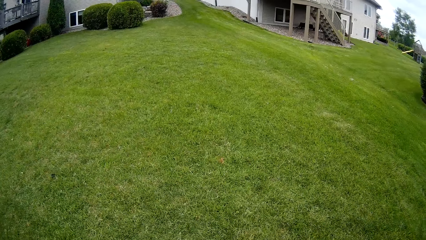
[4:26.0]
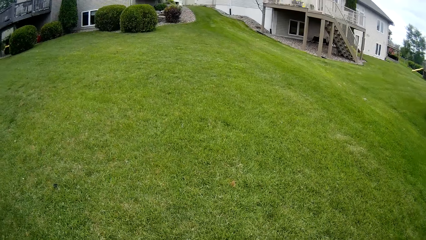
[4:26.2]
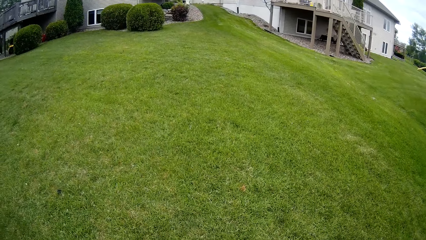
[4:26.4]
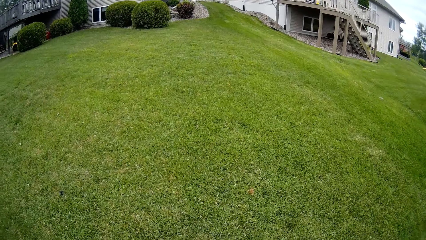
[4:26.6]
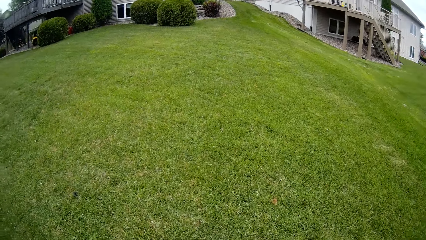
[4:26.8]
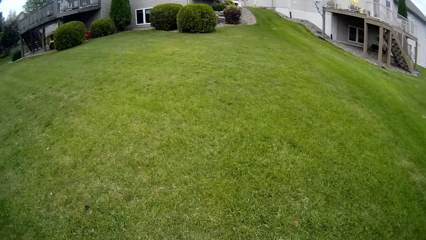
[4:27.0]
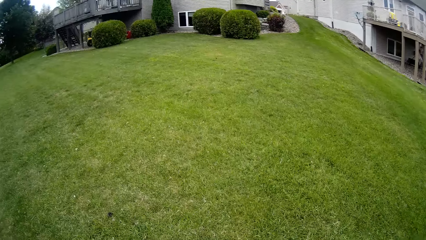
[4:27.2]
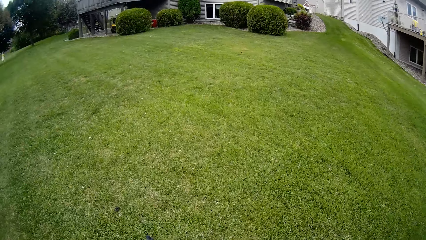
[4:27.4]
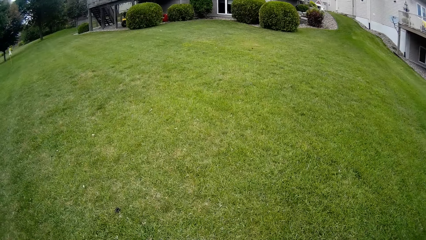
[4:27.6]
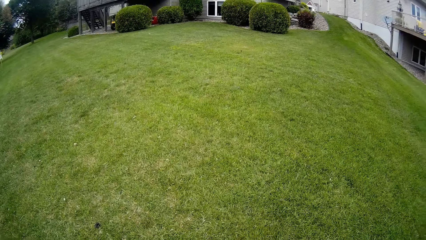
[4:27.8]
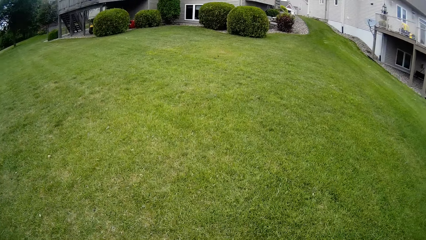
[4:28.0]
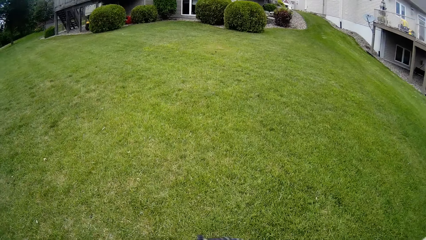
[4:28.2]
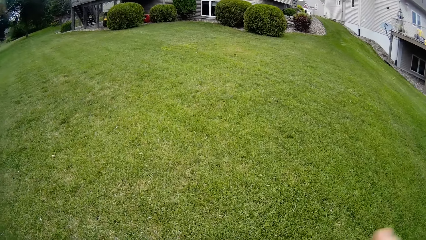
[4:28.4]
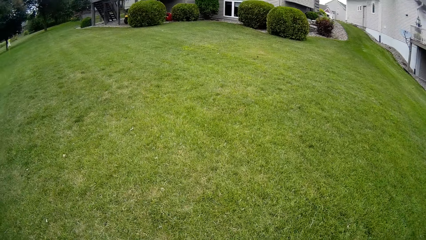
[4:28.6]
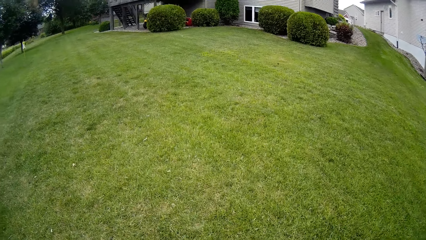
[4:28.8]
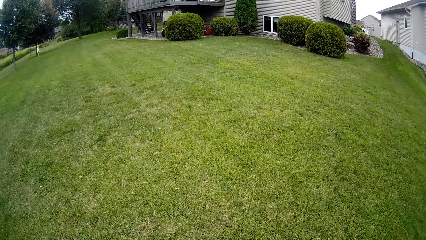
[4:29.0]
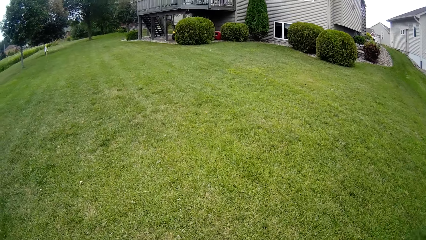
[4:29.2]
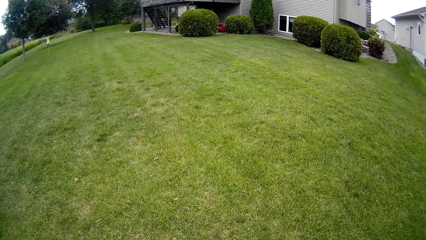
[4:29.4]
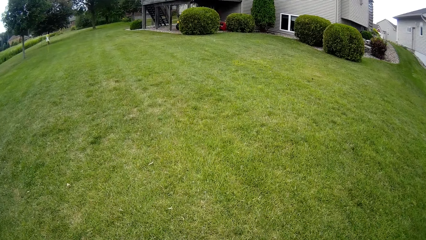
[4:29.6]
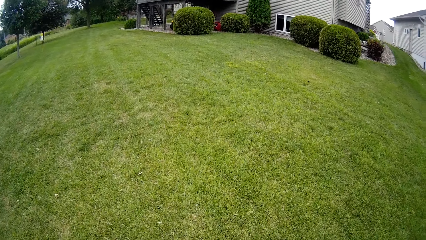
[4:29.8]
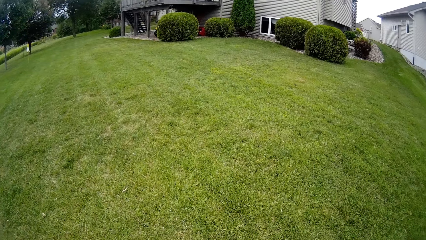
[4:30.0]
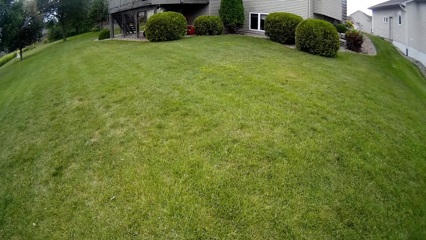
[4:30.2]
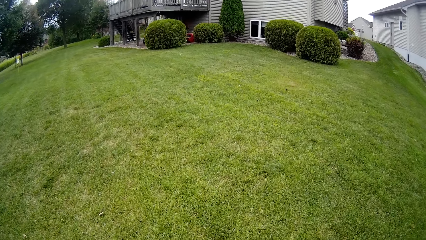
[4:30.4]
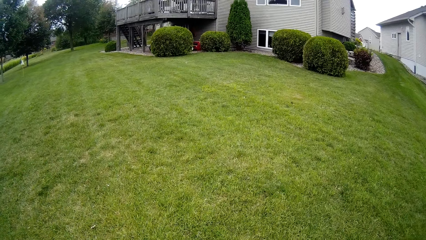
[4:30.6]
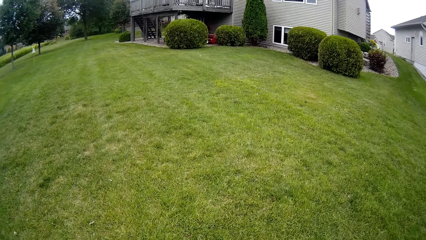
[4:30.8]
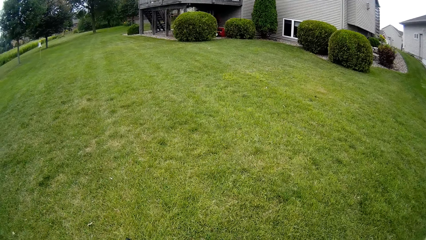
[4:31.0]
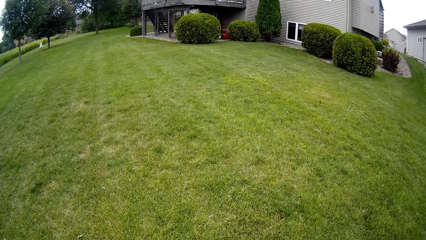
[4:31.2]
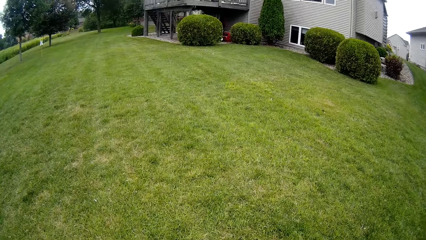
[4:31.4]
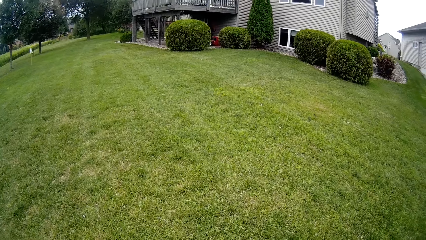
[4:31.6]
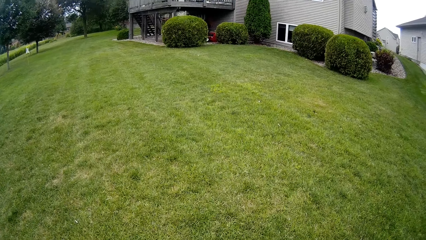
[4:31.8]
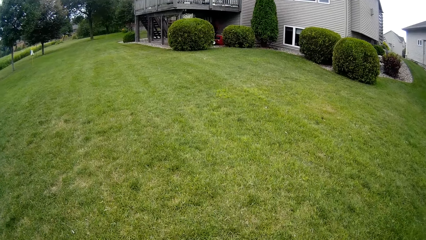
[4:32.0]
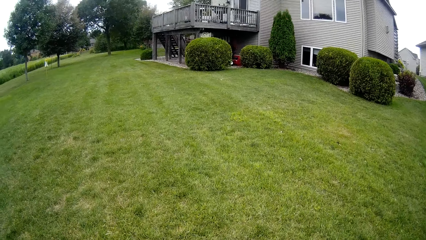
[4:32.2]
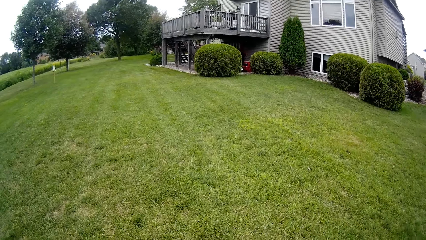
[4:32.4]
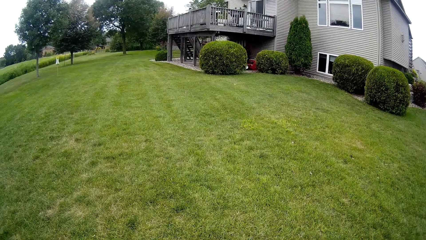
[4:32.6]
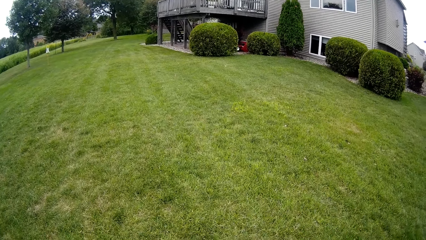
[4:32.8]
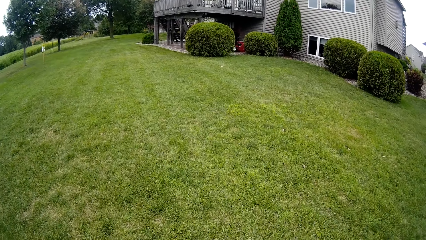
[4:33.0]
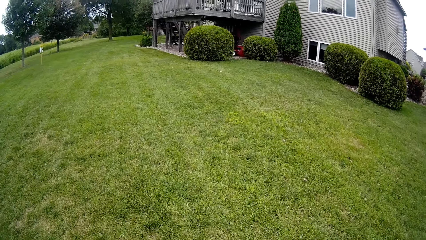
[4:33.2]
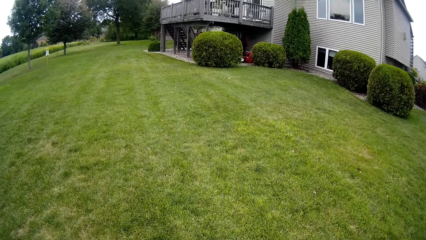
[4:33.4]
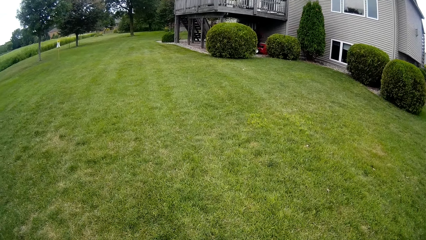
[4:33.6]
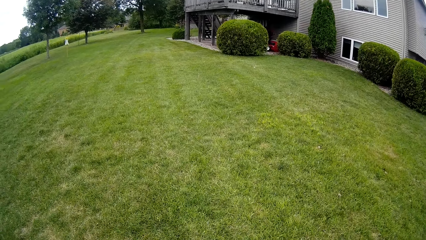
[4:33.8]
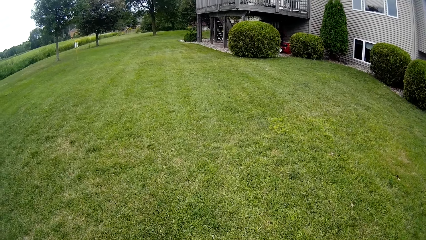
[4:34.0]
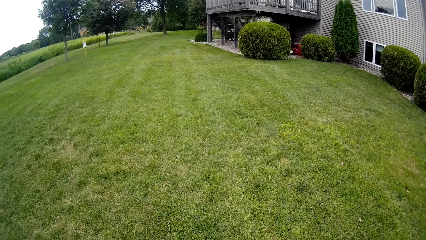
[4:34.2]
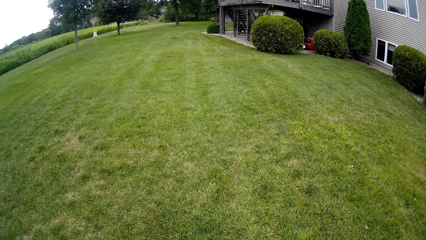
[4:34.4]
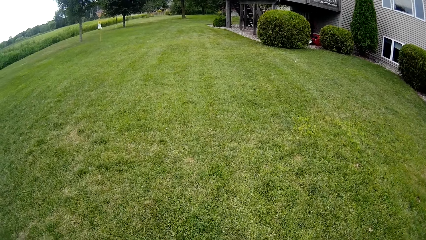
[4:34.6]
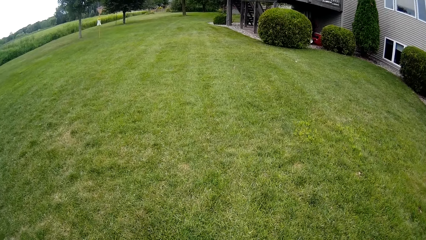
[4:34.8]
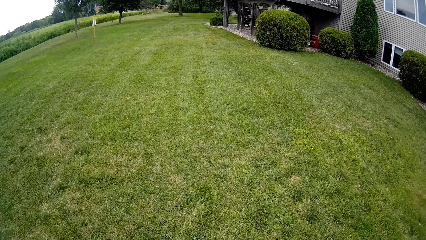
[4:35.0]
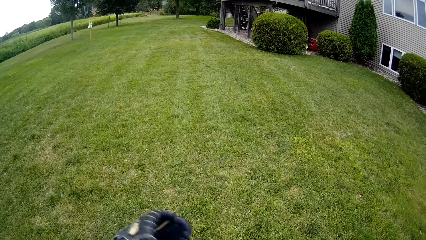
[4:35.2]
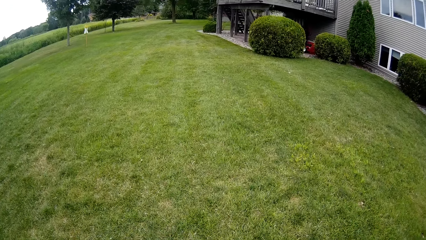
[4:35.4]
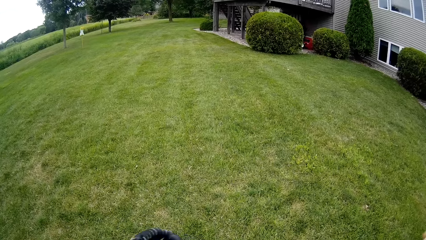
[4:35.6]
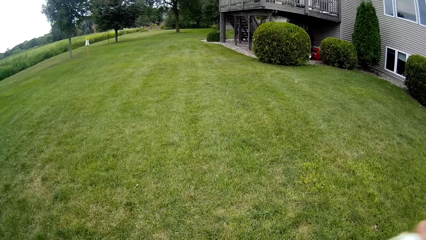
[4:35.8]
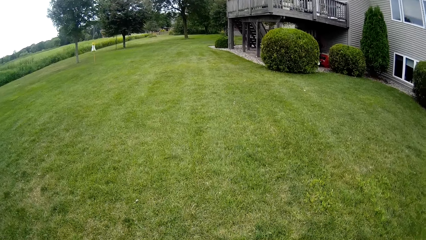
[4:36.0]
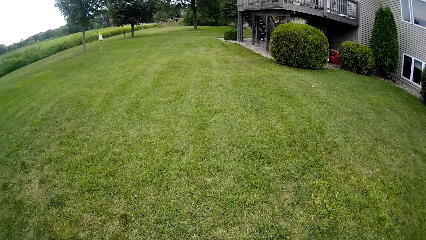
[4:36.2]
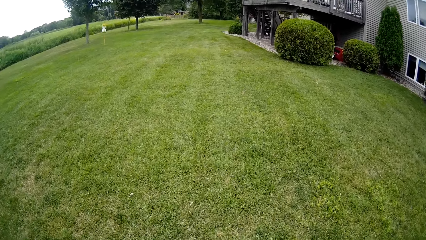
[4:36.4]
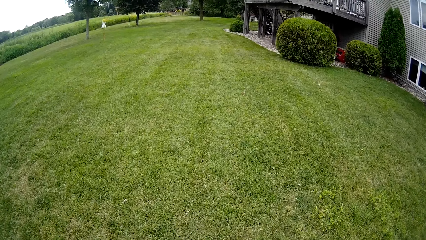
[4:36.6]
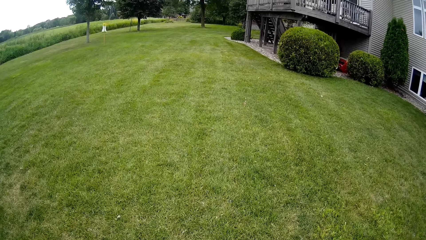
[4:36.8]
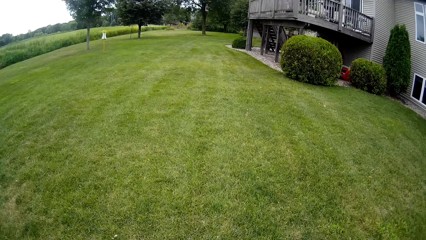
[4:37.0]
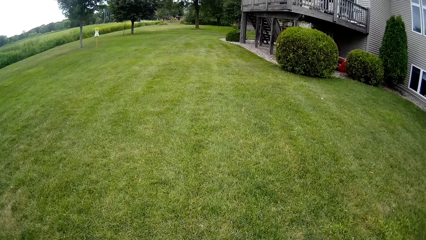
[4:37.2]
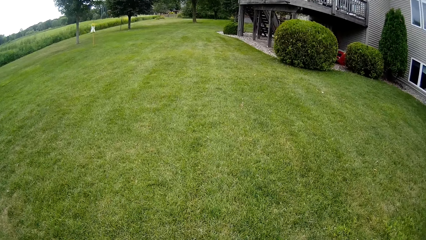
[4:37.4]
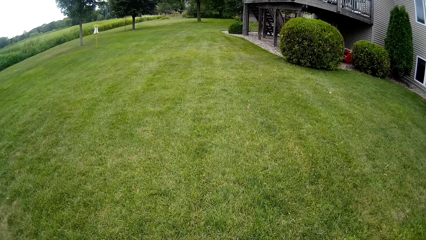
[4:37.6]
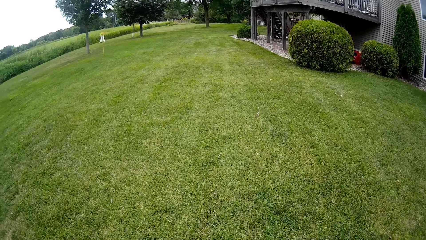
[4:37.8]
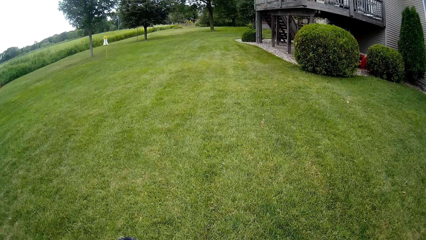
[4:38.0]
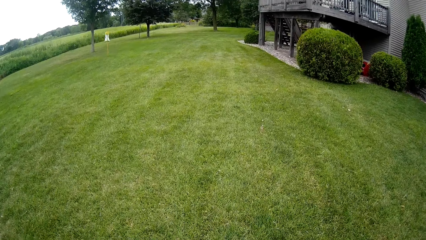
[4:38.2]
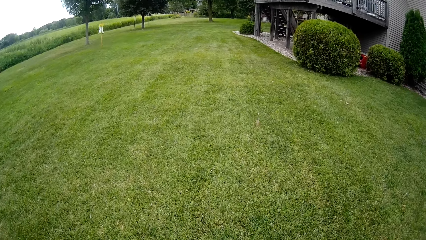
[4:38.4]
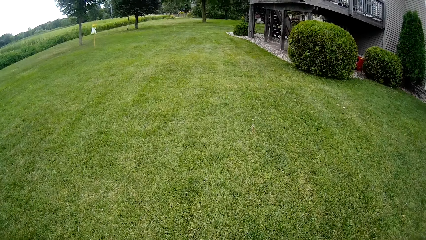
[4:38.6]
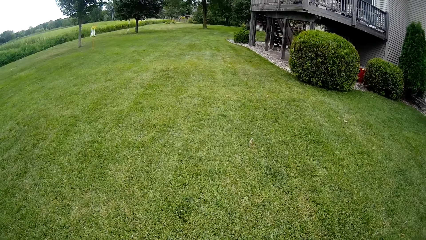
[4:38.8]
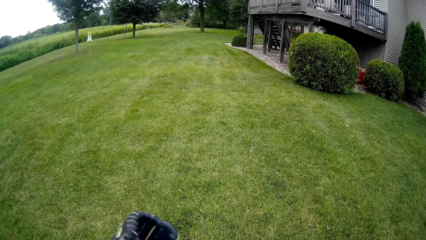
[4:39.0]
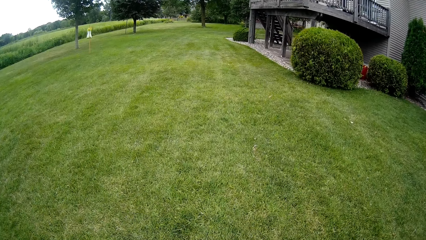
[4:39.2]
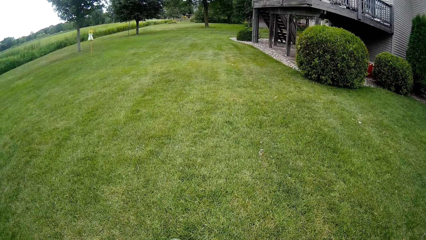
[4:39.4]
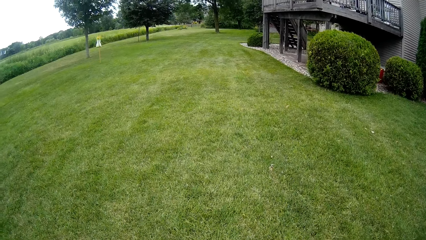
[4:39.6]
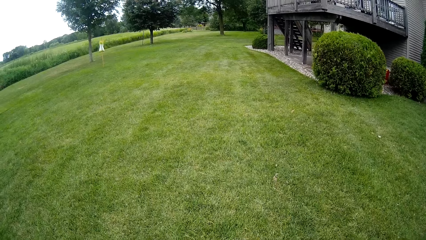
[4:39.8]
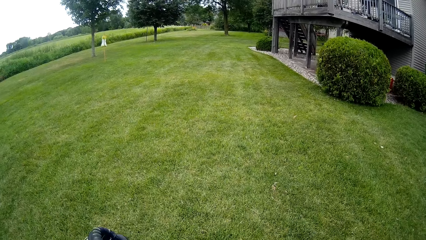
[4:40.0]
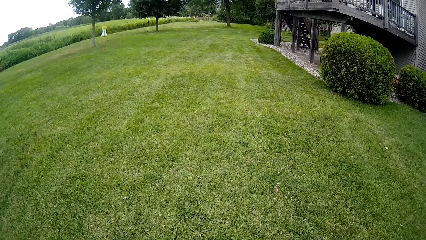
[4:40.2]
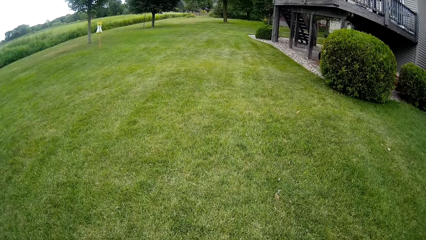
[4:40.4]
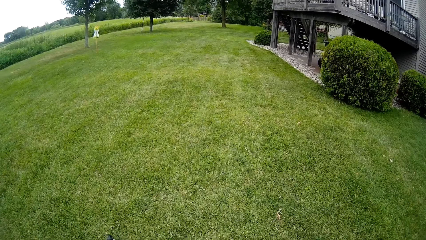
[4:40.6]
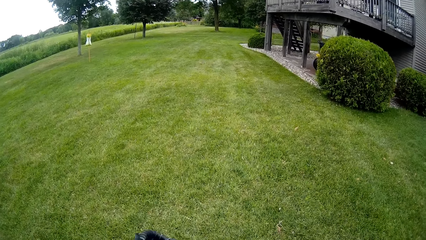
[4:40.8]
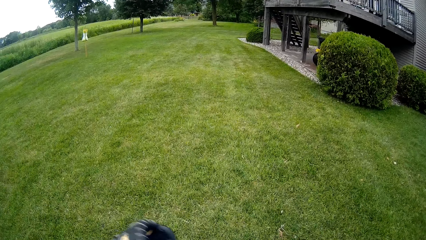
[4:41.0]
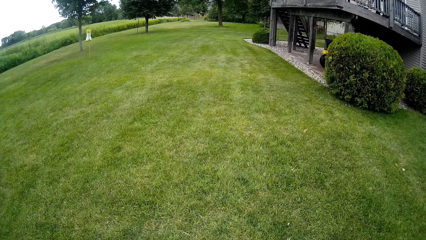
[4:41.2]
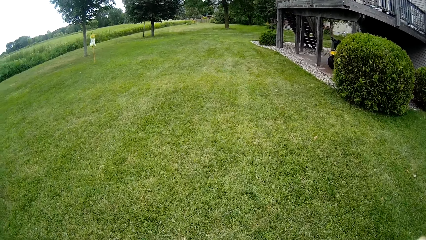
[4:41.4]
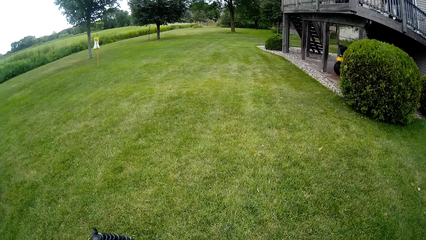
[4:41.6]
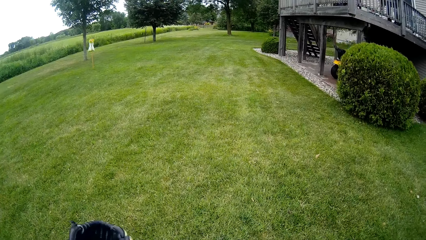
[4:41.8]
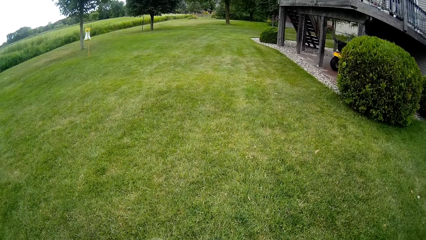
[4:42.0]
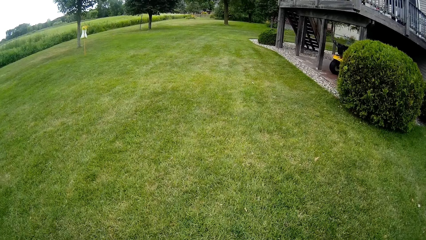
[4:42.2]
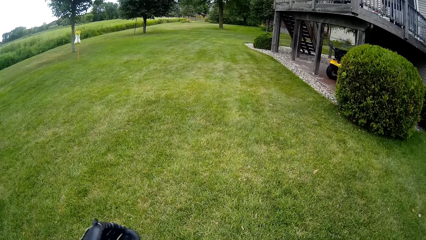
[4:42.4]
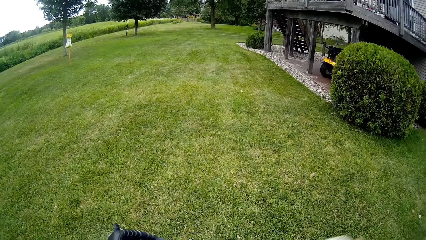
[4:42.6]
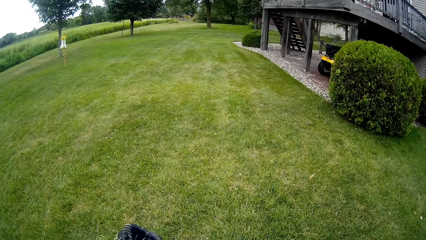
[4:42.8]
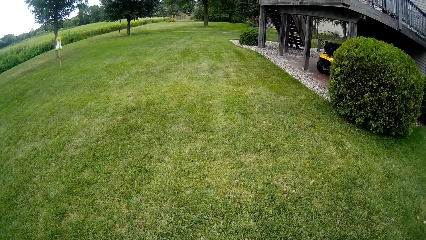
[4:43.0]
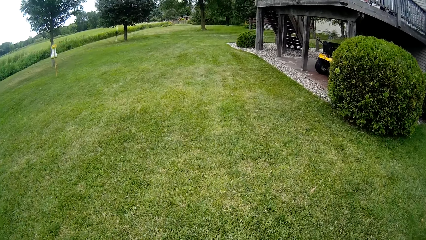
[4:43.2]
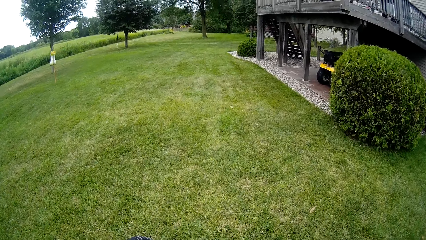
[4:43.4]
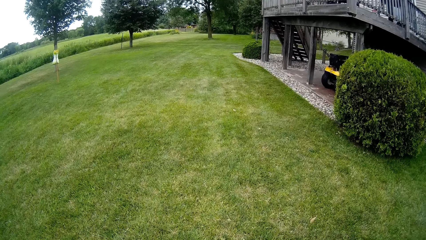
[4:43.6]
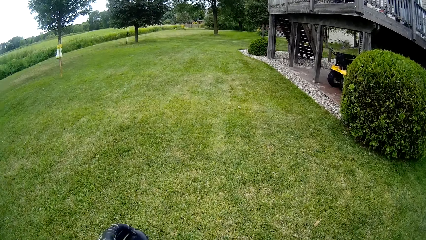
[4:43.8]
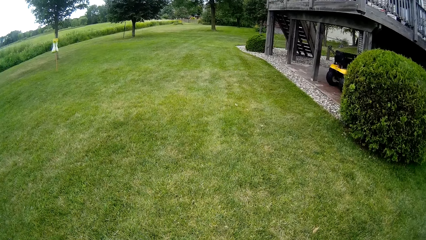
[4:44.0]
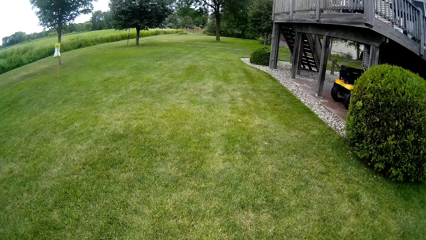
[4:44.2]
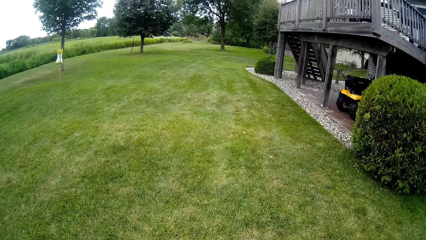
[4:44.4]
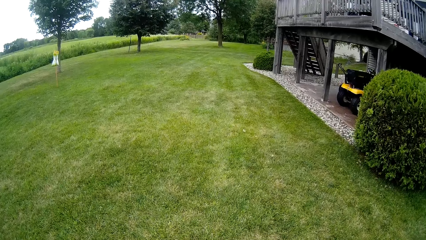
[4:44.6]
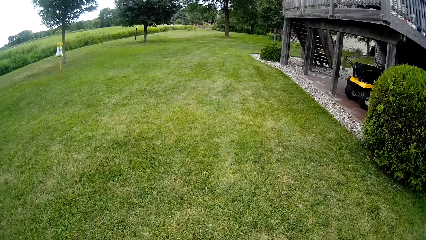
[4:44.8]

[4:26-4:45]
The camera wearer throws the baseball onto the baseball glove with his right hand. He does so repeatedly.
